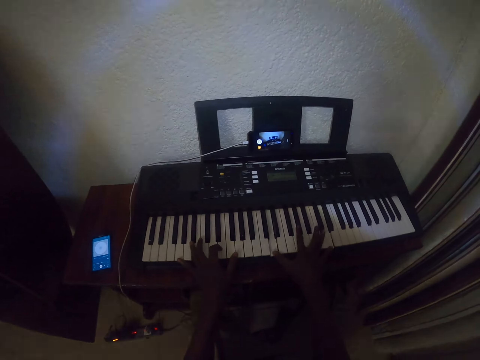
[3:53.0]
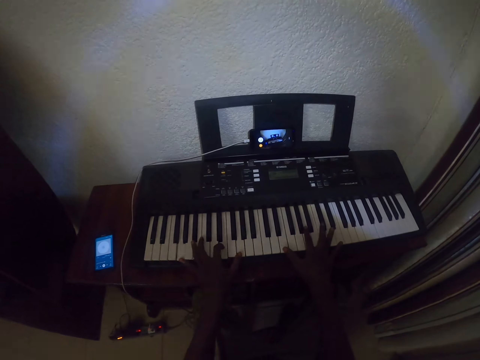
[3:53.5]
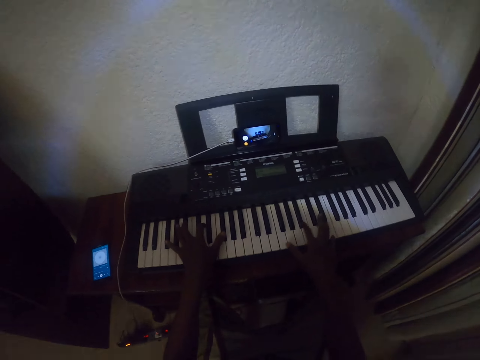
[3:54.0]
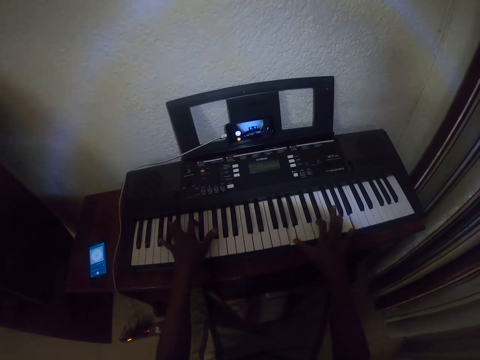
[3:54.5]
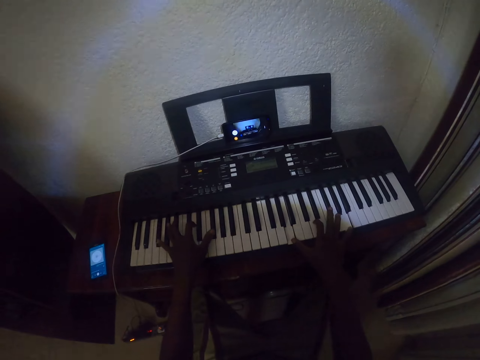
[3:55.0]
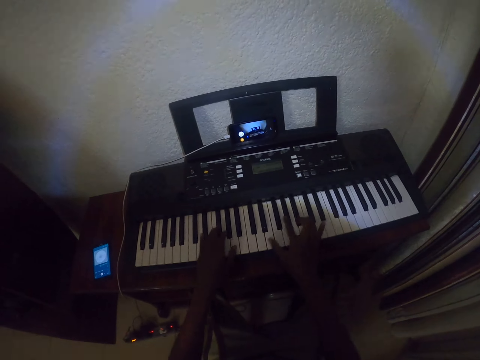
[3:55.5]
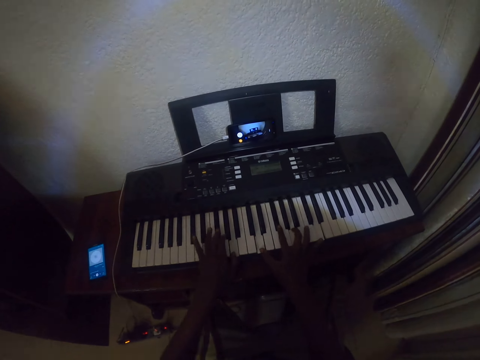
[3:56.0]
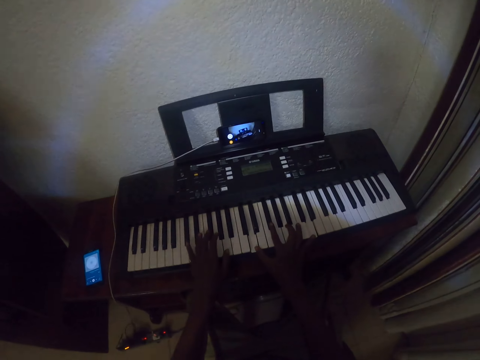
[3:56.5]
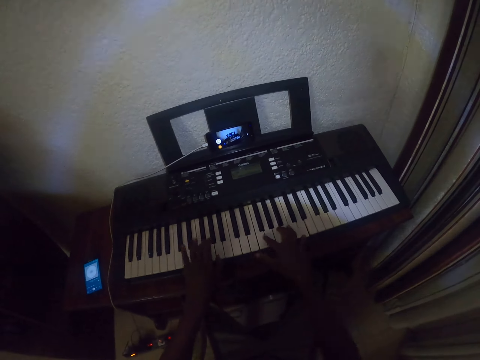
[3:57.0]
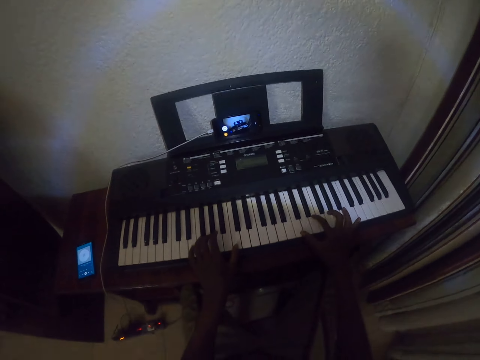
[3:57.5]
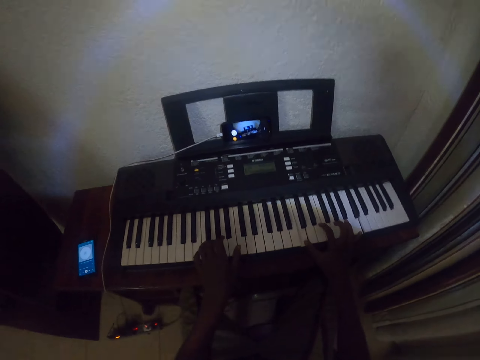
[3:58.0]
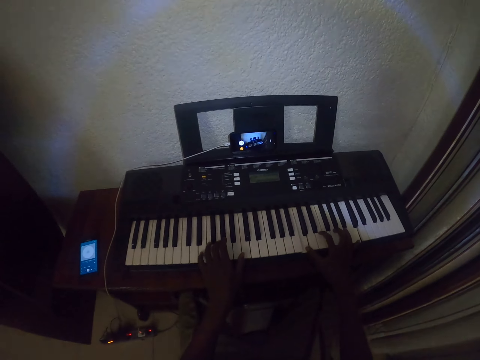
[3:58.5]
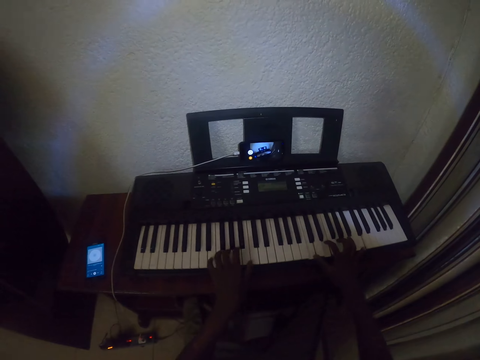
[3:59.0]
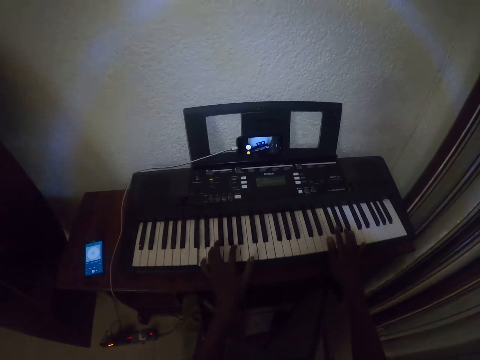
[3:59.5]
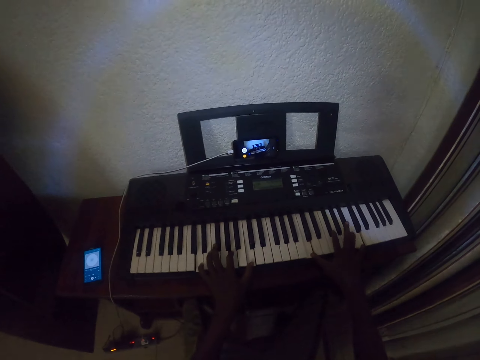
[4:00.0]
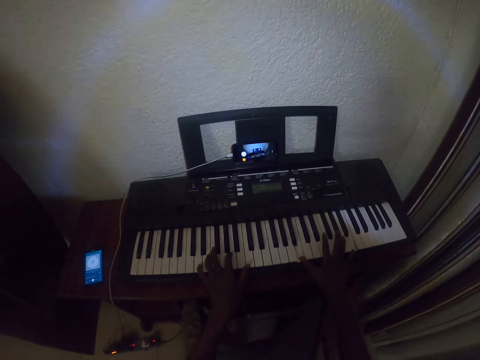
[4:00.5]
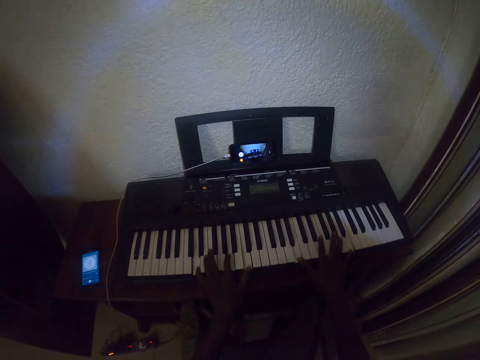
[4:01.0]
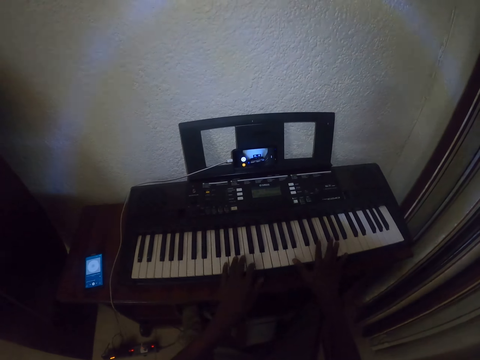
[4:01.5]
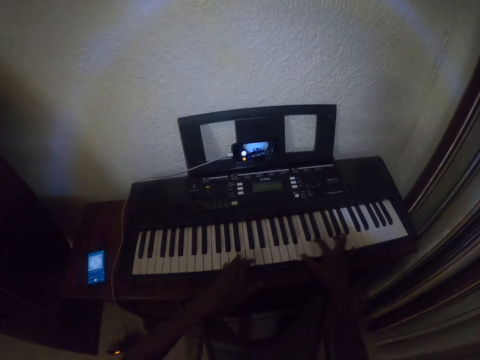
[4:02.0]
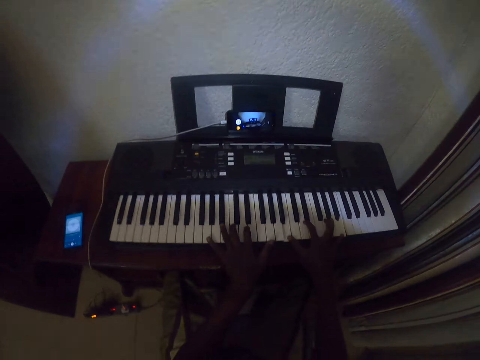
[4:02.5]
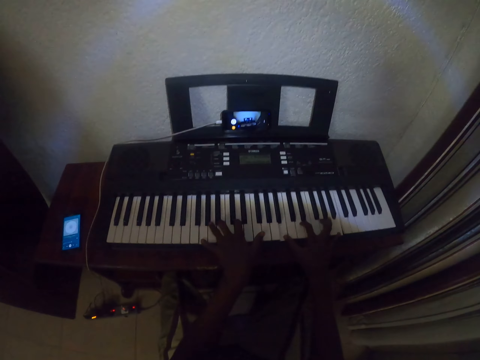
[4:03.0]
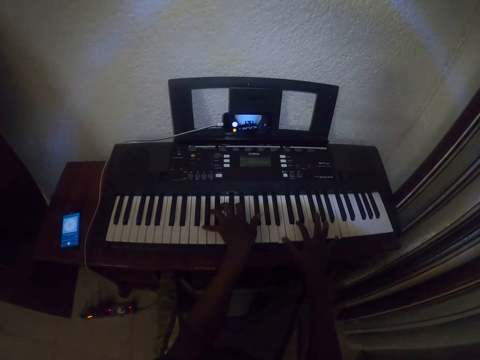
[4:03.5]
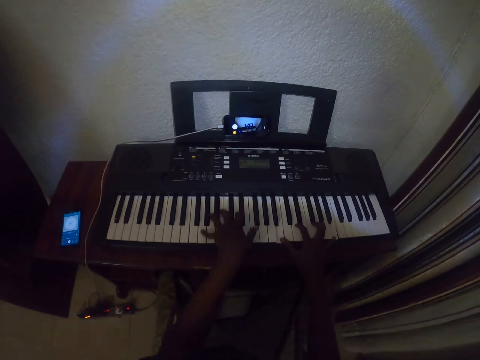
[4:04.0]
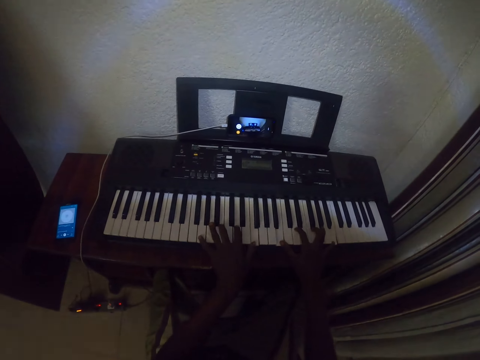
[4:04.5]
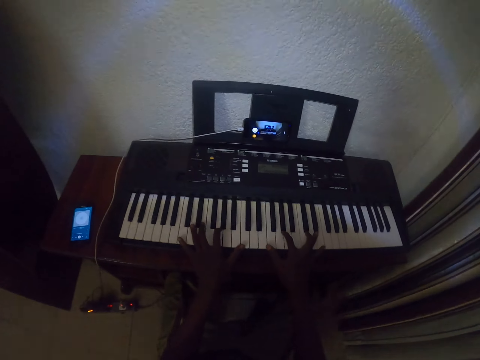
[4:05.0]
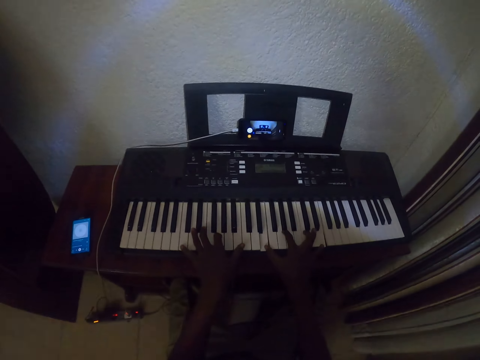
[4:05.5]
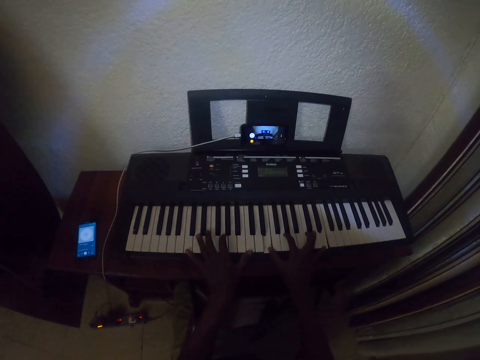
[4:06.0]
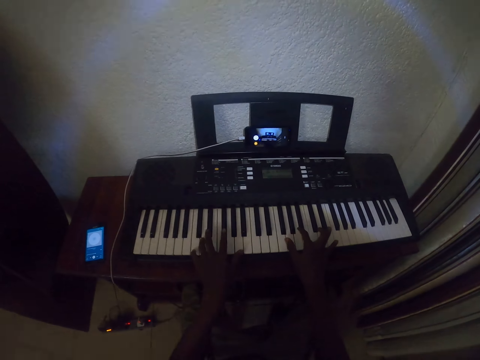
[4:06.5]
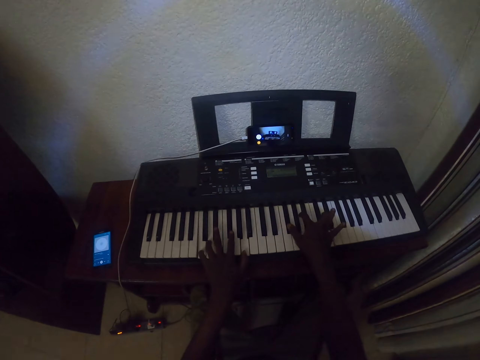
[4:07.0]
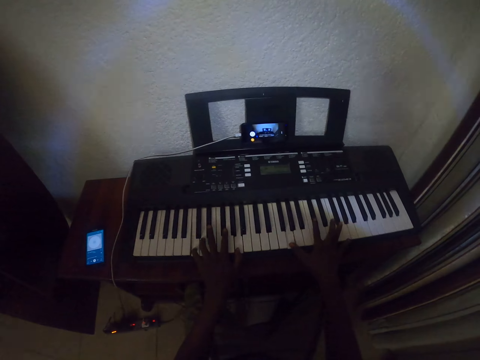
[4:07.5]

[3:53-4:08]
The camera wearer plays the piano with both hands. They play the piano with both hands repeatedly.

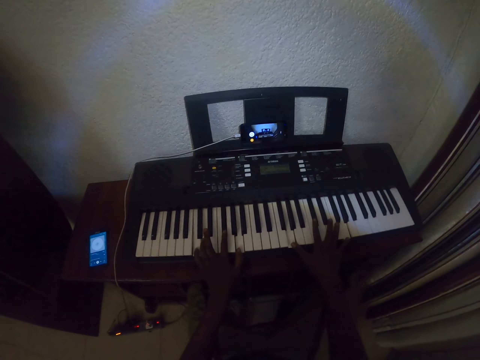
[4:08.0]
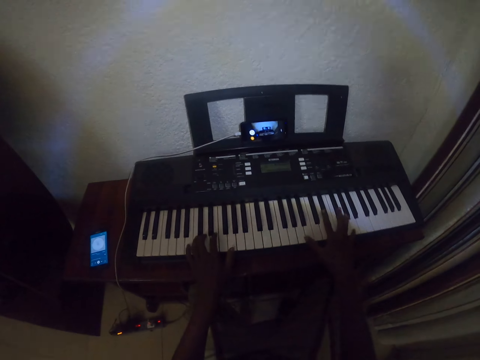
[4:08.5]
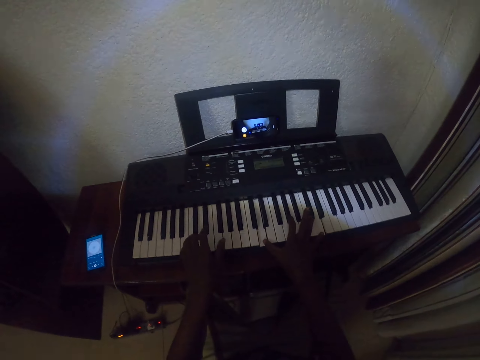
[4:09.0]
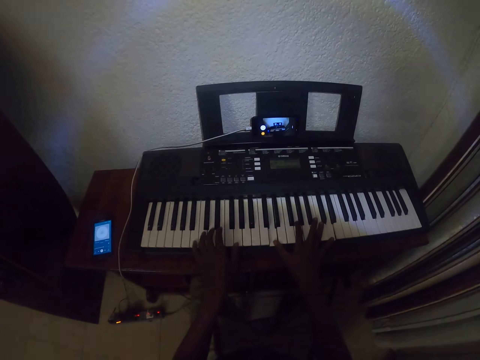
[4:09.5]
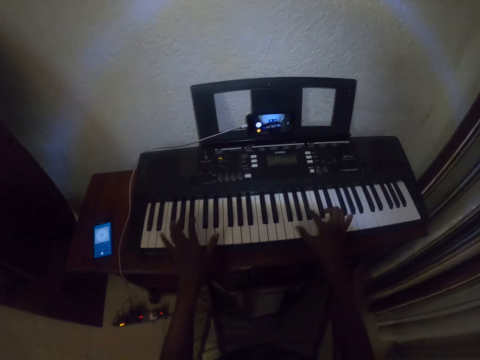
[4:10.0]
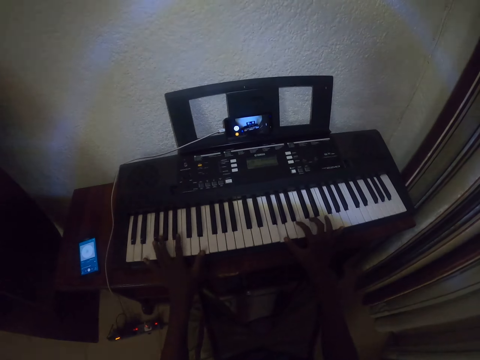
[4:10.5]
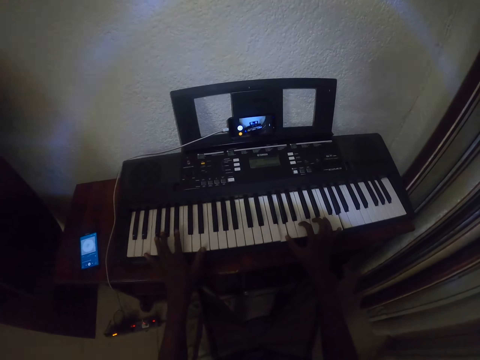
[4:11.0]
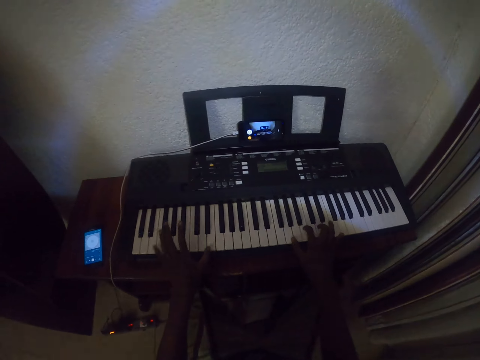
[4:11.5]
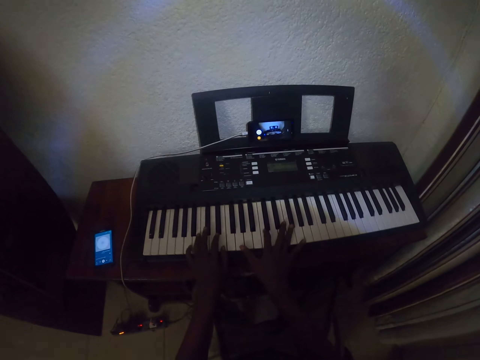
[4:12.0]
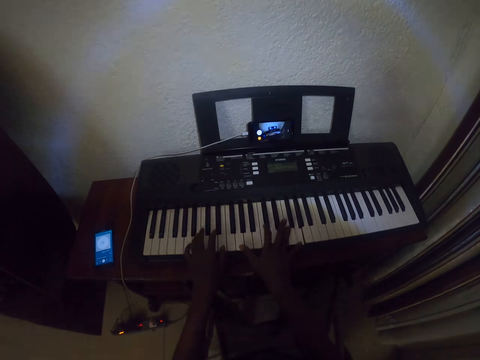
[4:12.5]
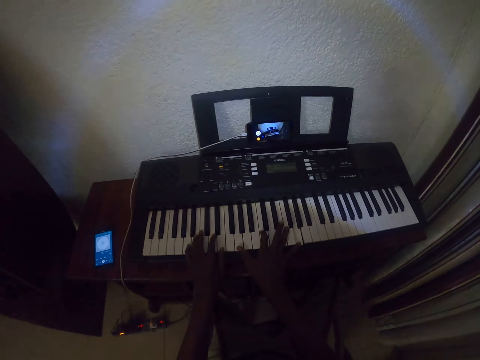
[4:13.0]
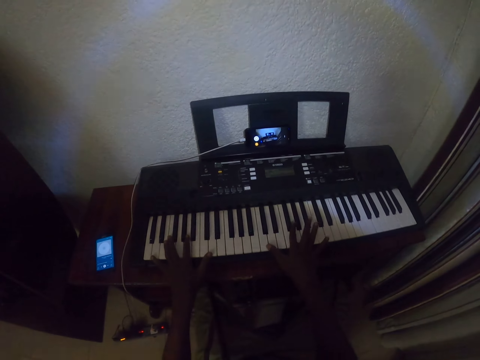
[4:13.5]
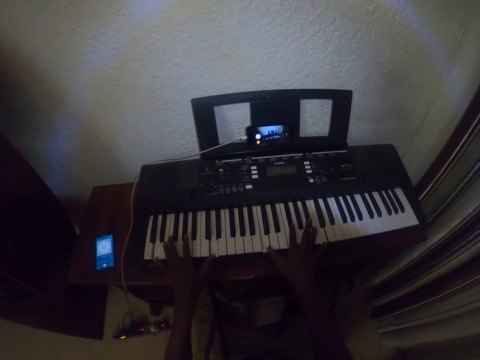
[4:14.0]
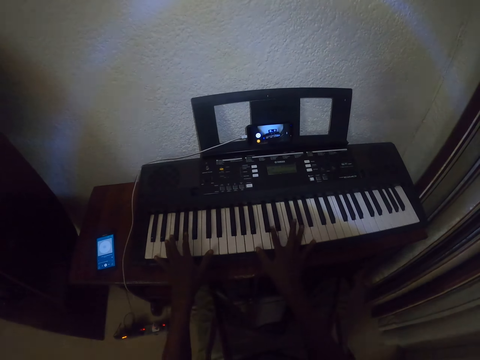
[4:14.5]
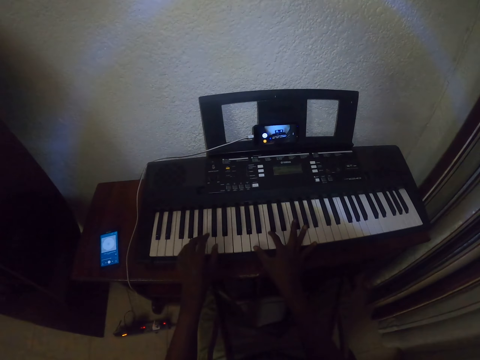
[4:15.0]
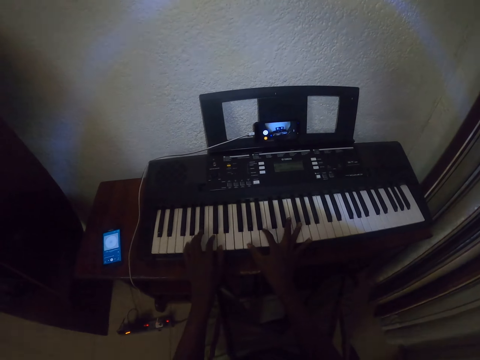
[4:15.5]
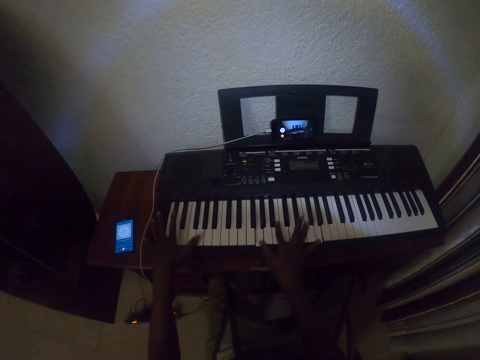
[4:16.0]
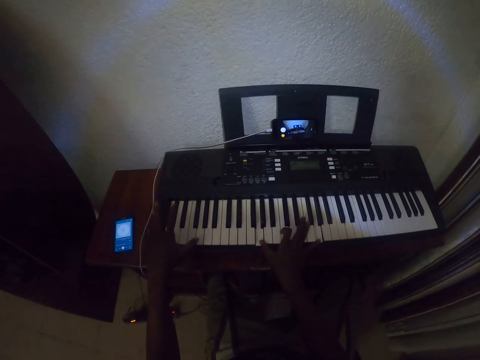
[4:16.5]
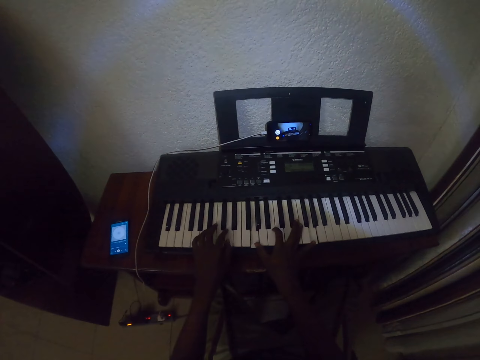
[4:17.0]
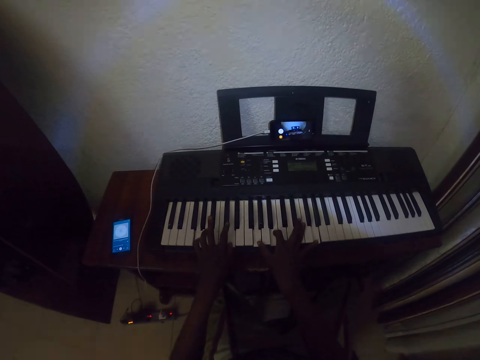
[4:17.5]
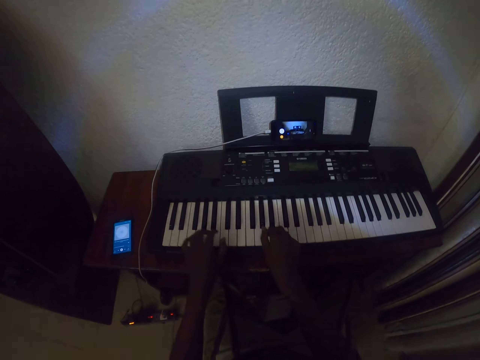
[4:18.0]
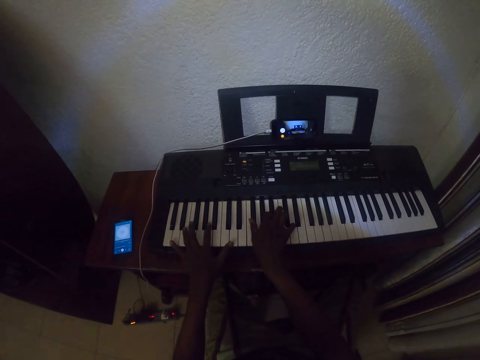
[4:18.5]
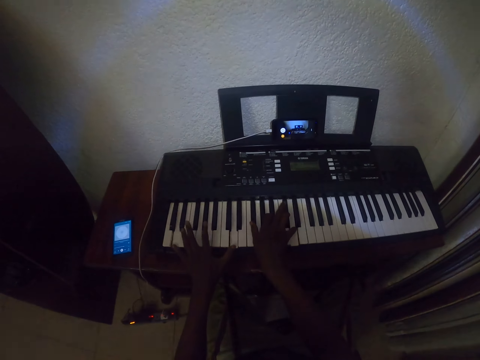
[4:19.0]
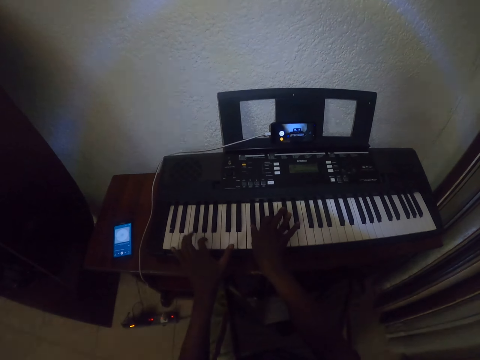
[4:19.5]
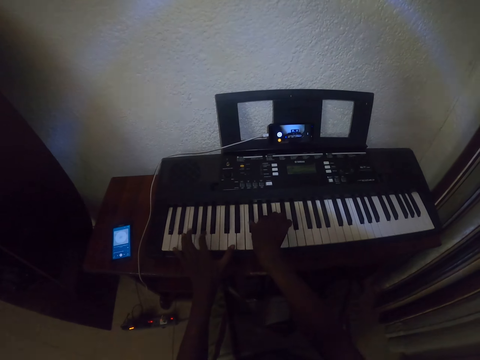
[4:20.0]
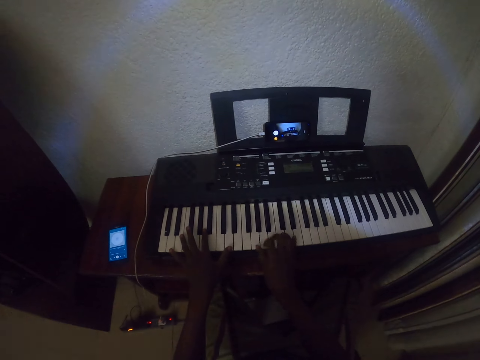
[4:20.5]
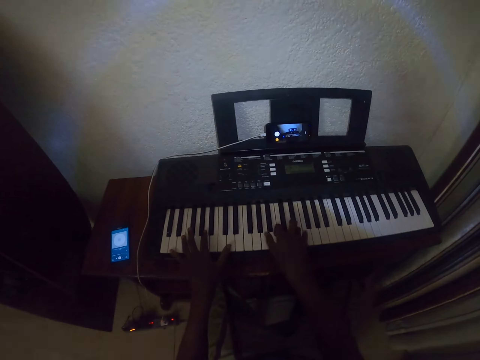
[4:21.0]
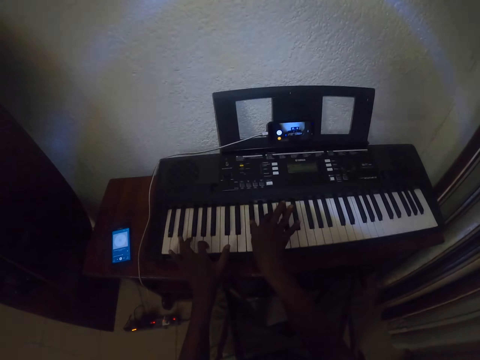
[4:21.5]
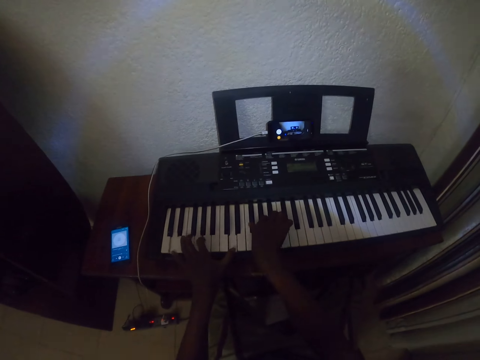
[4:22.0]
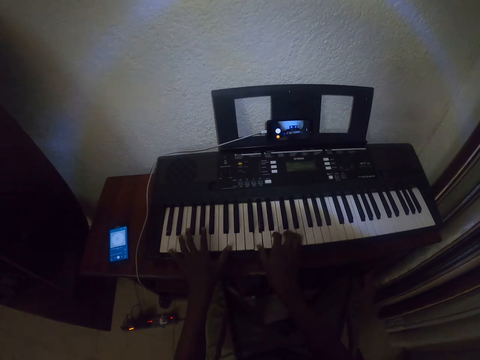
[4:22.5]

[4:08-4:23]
The camera wearer plays the piano with both hands. They play the piano with both hands repeatedly.
